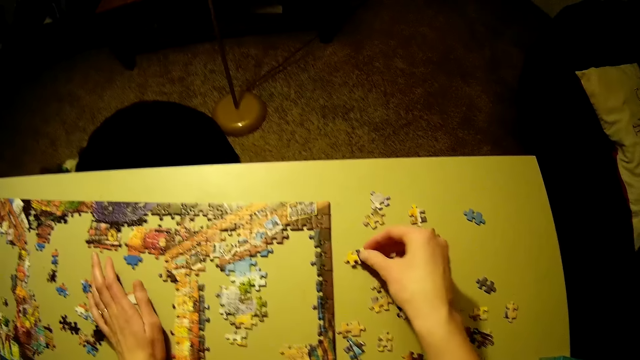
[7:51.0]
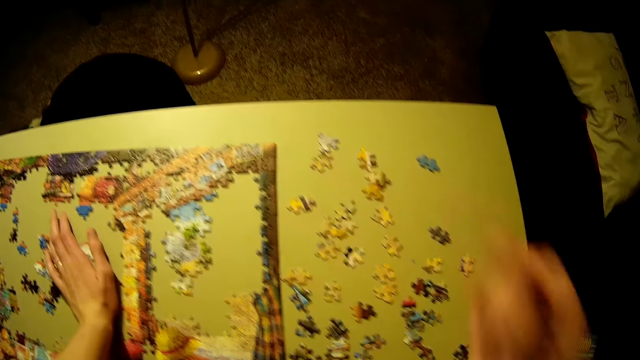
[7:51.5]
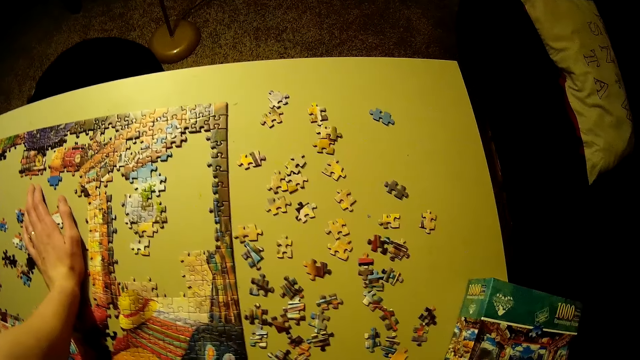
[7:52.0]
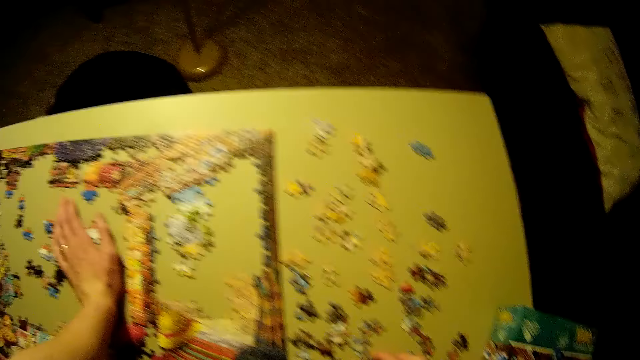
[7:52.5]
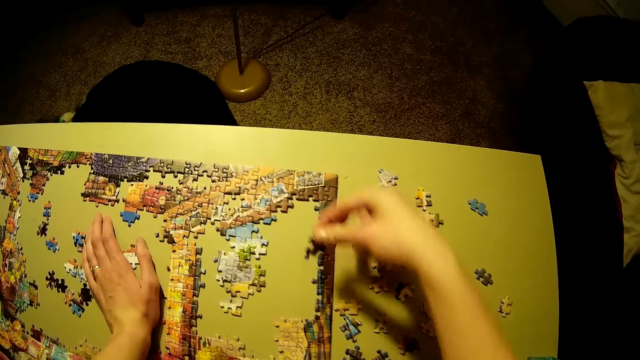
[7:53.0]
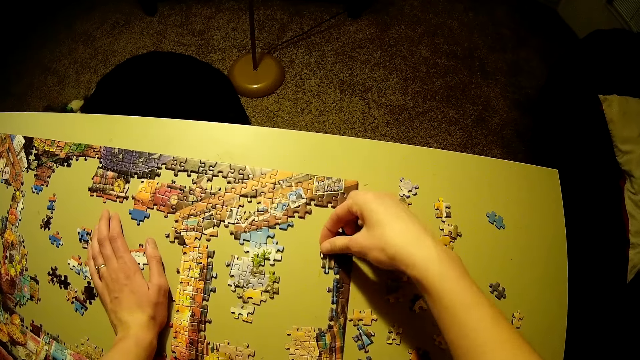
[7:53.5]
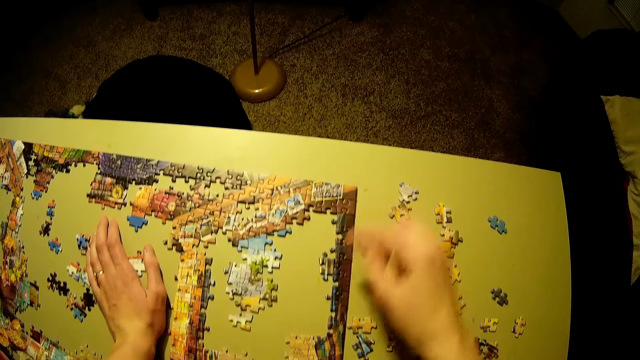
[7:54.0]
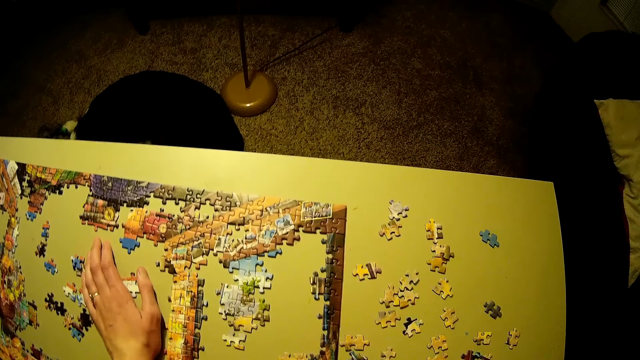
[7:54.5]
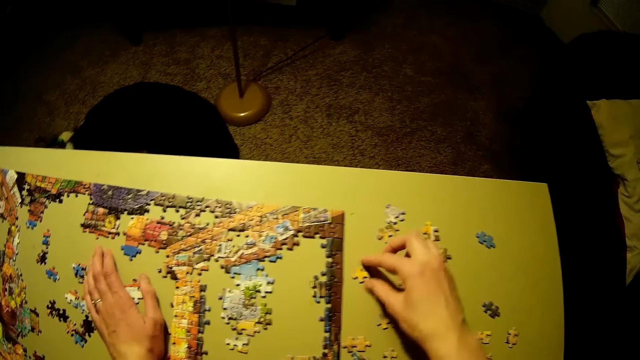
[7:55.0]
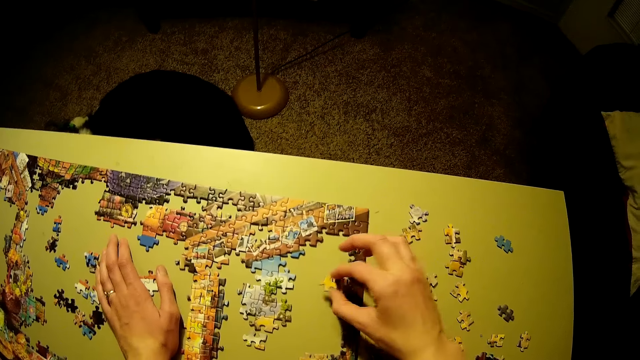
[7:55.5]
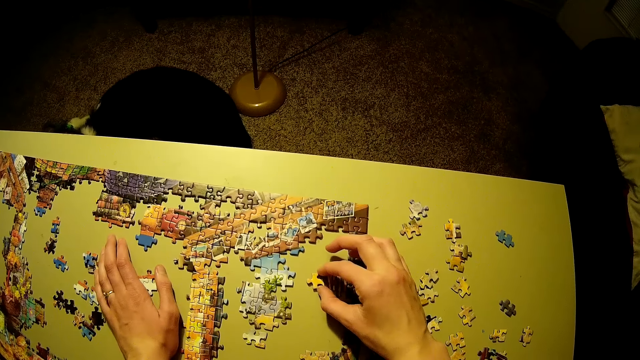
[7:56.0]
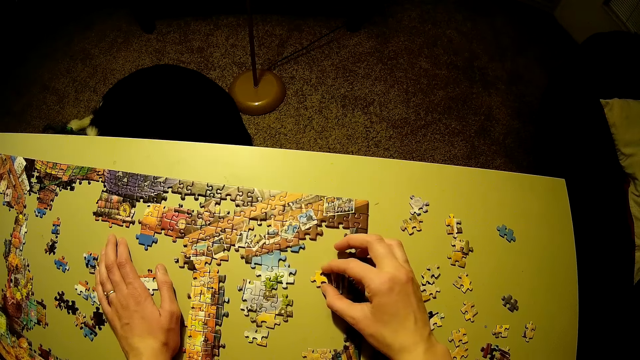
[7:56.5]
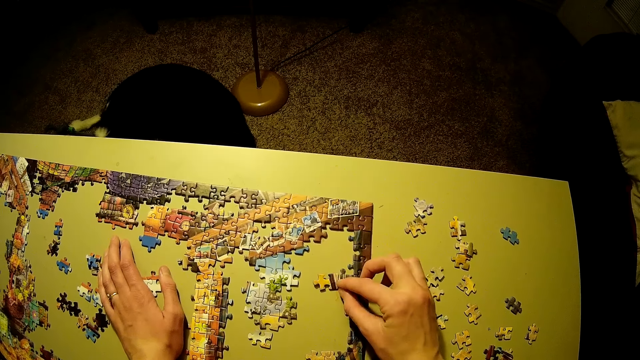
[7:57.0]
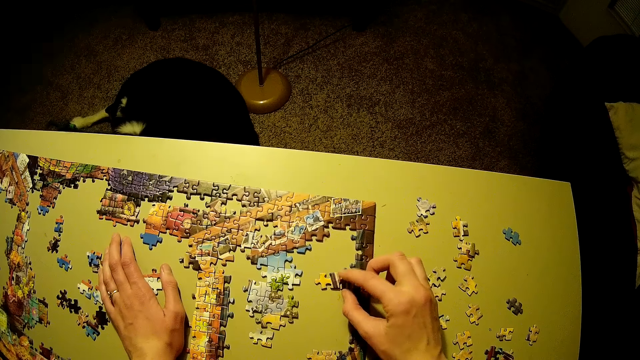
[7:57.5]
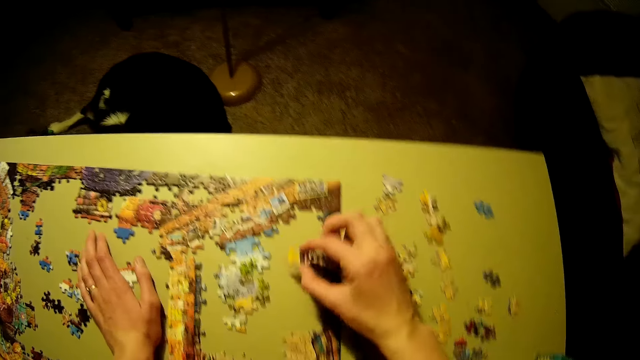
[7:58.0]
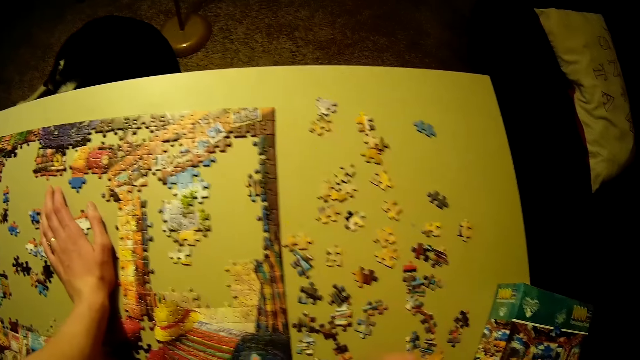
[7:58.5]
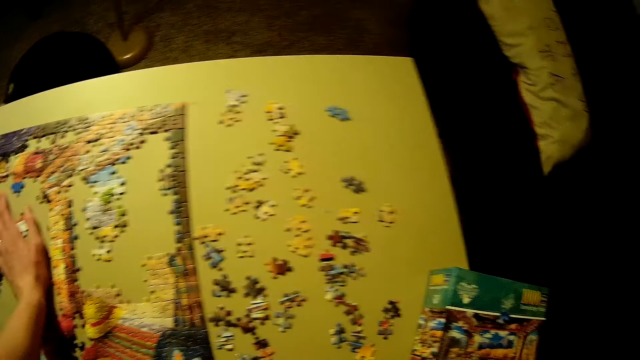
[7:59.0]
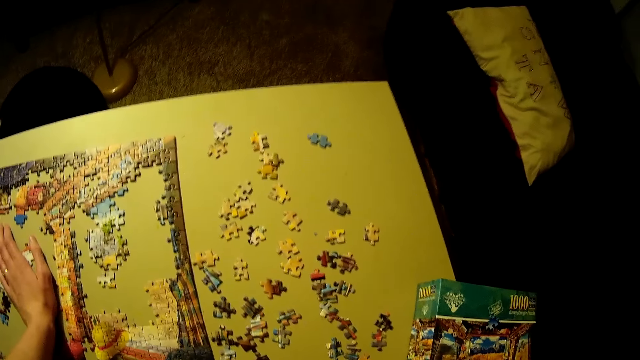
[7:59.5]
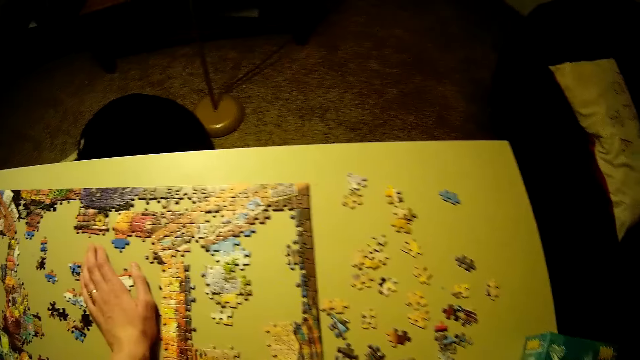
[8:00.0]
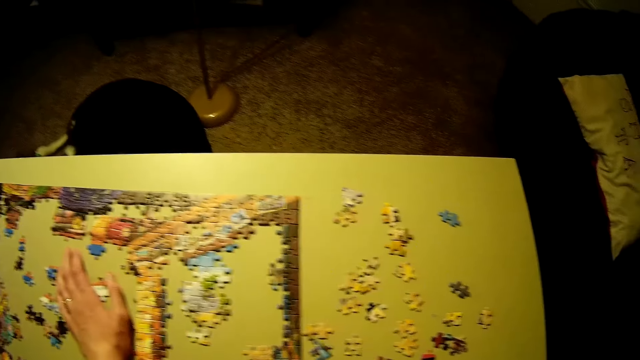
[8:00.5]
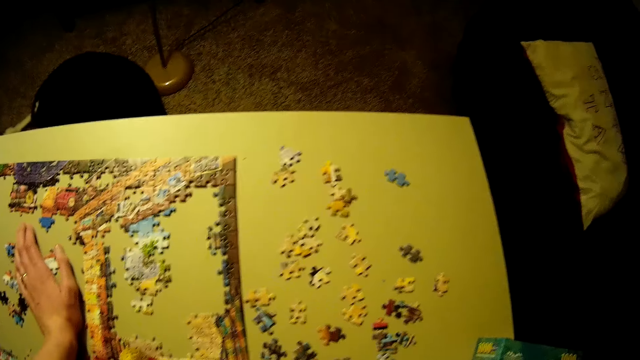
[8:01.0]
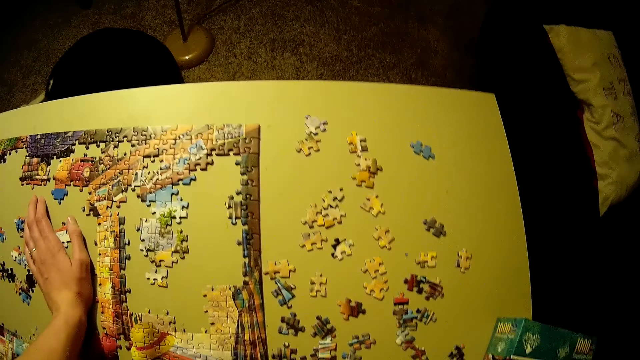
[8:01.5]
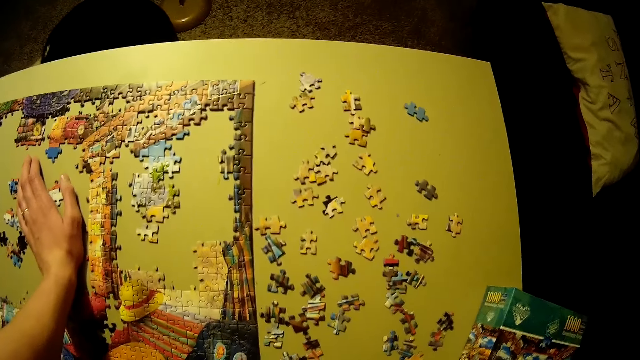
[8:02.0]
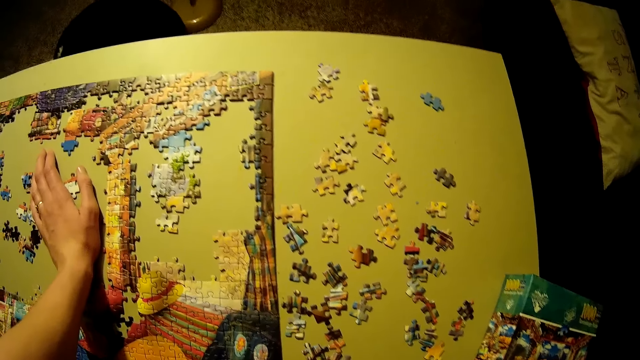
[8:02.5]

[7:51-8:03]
The camera wearer places the jigsaw piece on the table. They stare at the jigsaw pieces. They play the jigsaw puzzle. They pick a jigsaw piece. They stare at the jigsaw pieces.

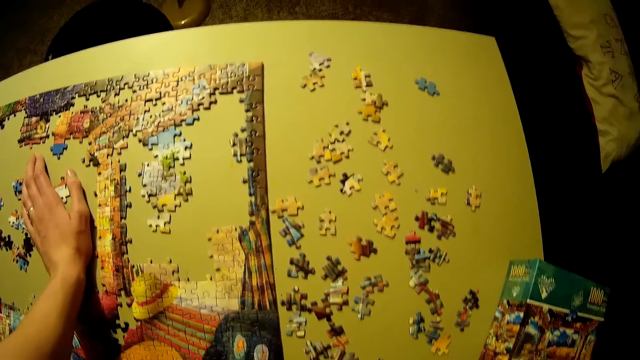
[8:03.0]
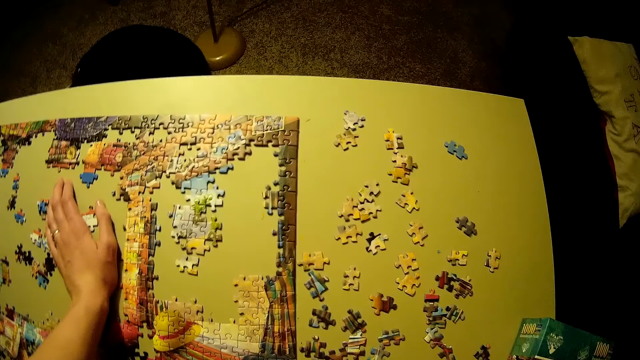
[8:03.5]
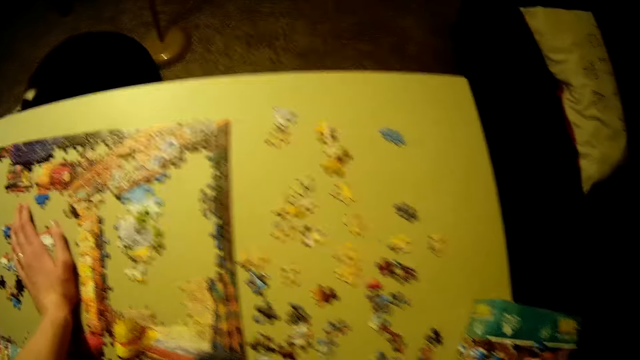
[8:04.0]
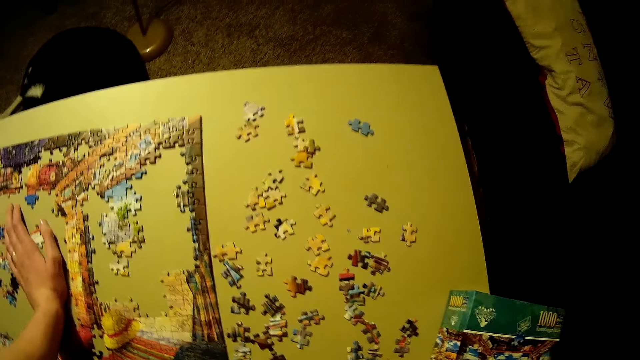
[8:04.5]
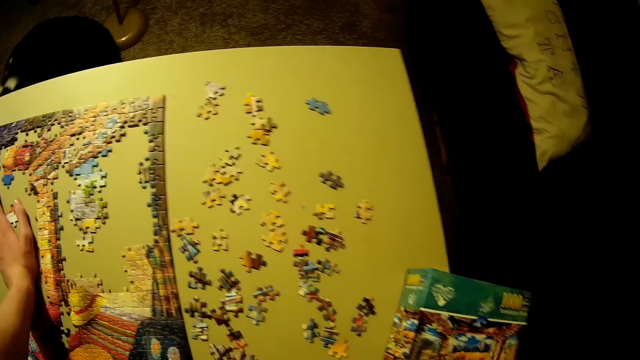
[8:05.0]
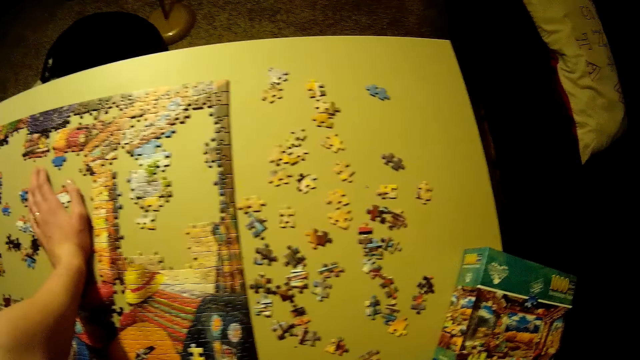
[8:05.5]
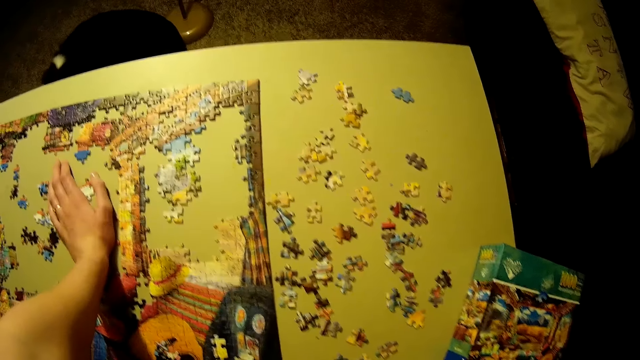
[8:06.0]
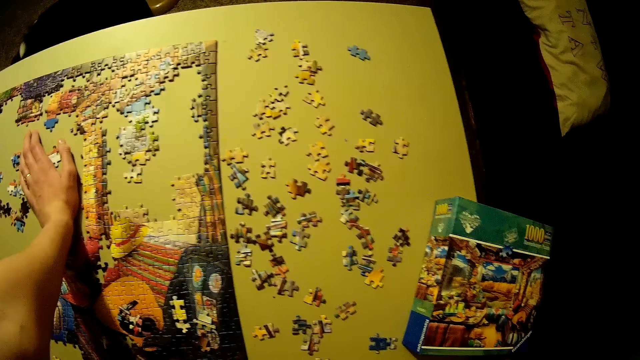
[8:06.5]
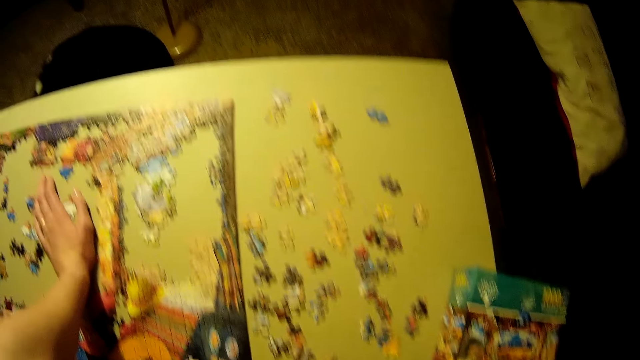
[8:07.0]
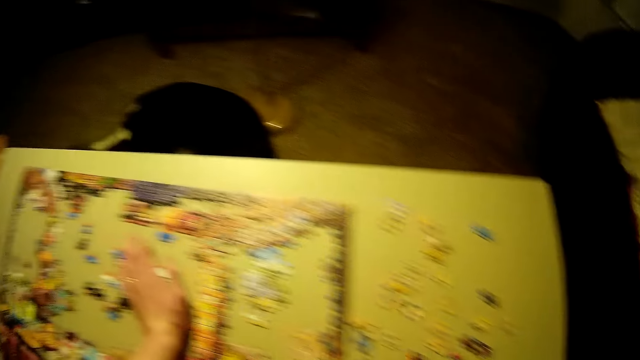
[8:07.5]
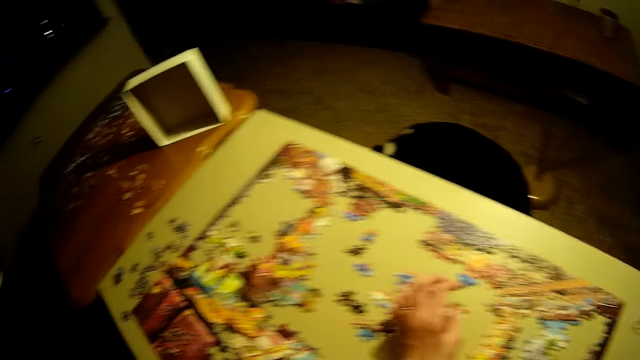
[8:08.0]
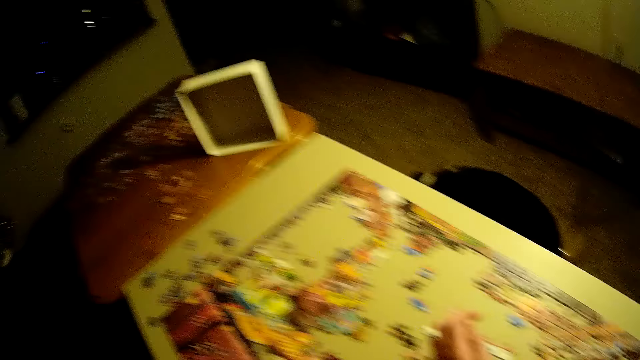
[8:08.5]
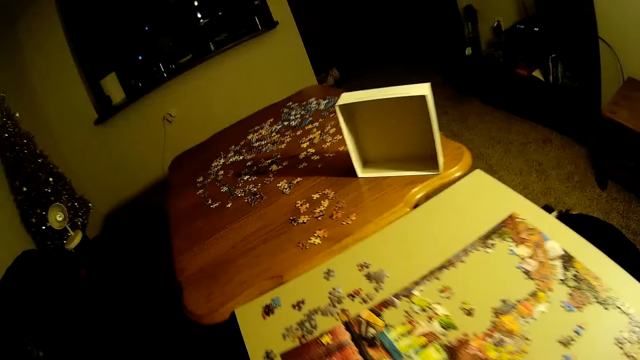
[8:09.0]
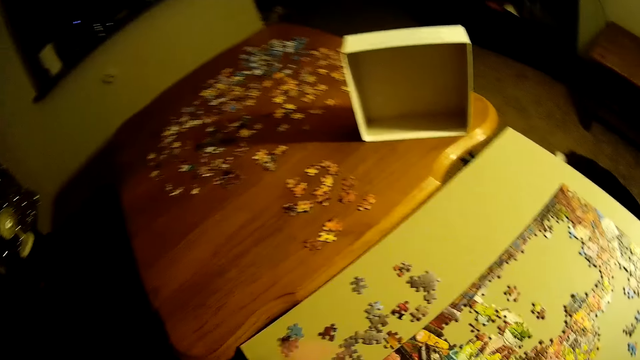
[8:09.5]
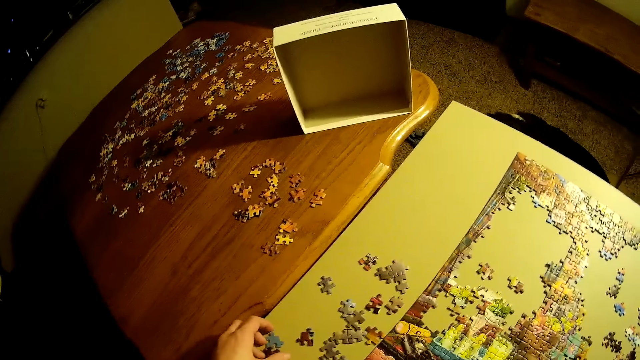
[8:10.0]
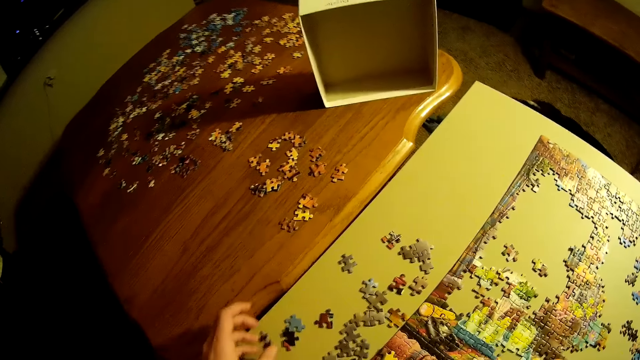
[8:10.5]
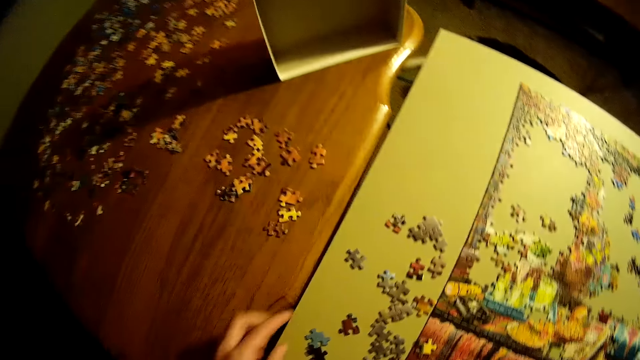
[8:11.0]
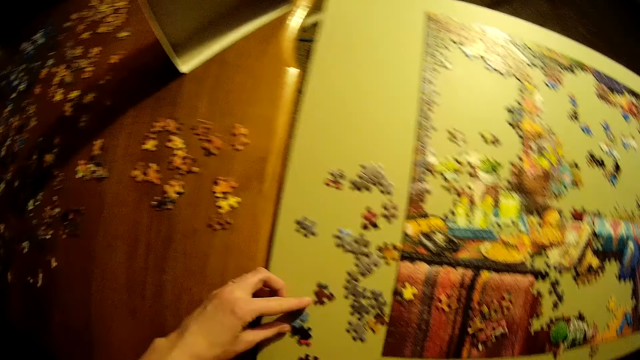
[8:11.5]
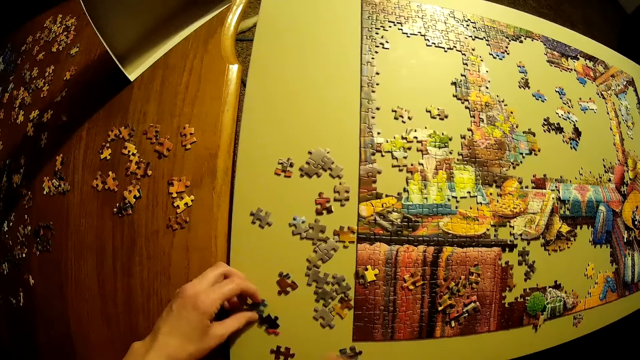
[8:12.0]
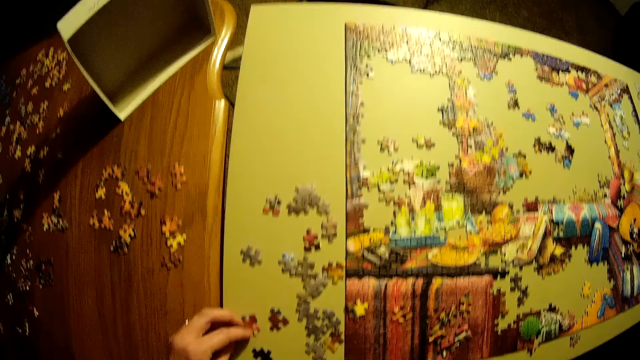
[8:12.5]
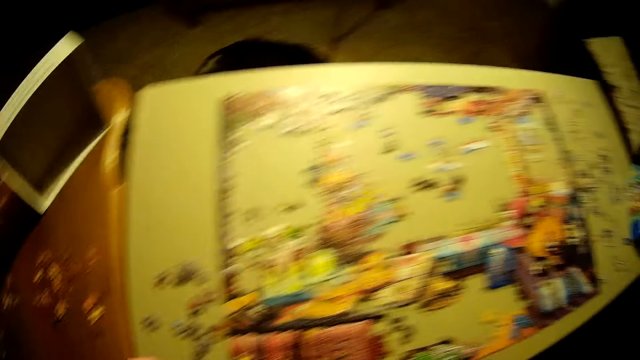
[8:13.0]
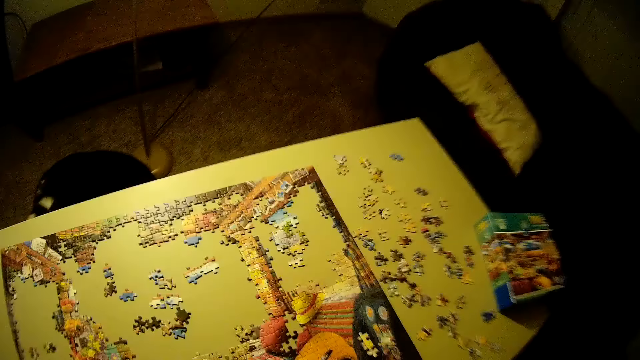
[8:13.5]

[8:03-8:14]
The camera wearer stares at the jigsaw puzzle. They pick a puzzle piece with the left hand.
